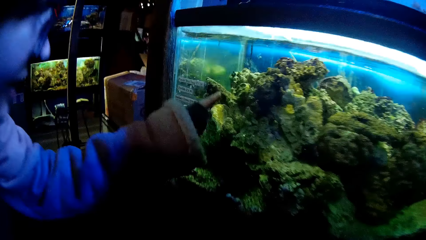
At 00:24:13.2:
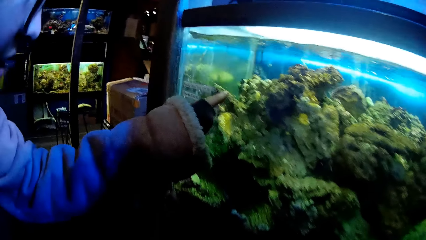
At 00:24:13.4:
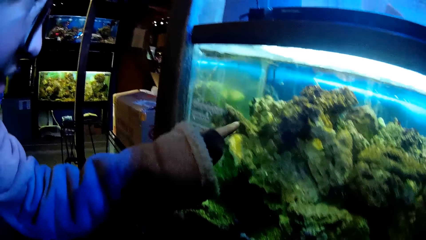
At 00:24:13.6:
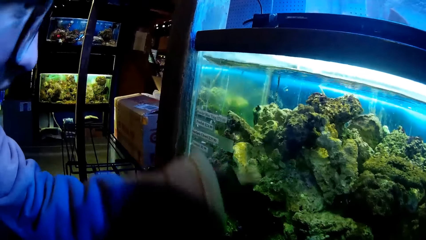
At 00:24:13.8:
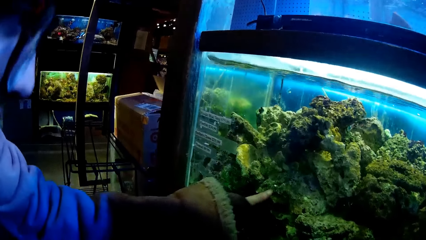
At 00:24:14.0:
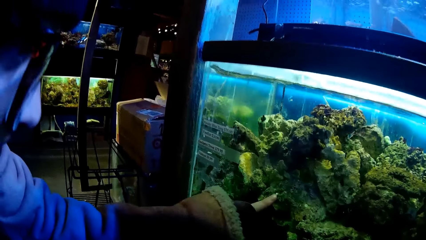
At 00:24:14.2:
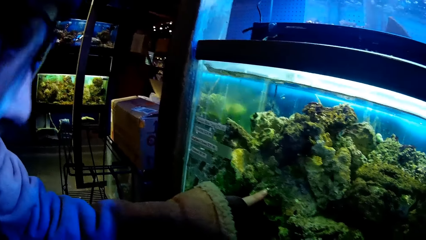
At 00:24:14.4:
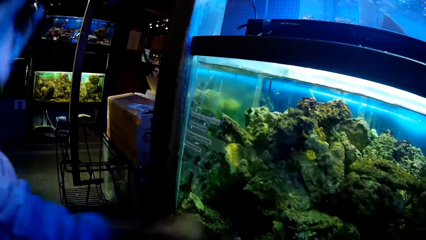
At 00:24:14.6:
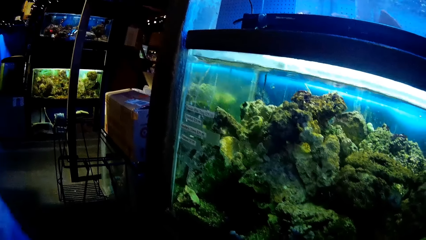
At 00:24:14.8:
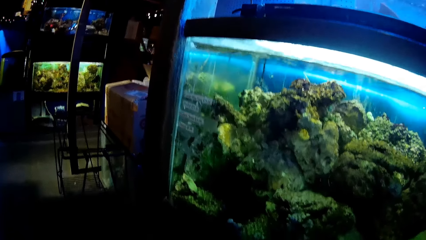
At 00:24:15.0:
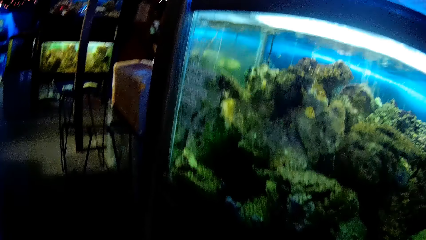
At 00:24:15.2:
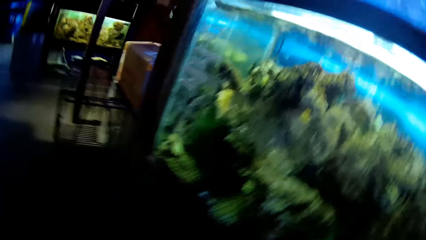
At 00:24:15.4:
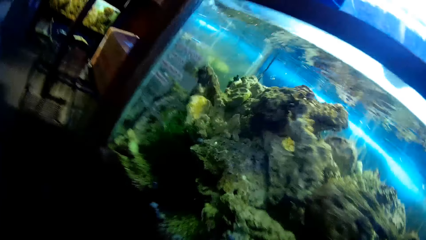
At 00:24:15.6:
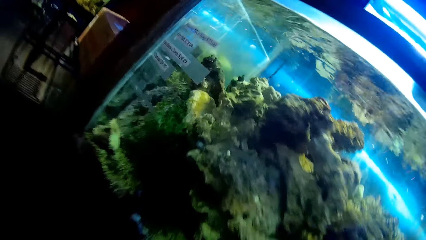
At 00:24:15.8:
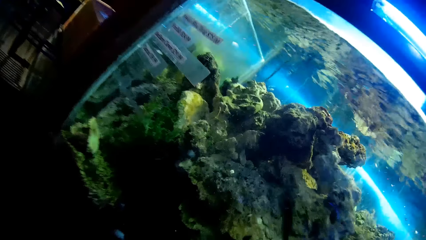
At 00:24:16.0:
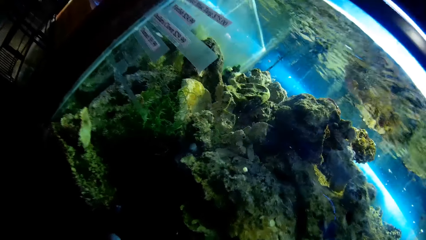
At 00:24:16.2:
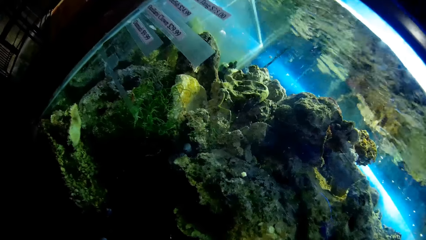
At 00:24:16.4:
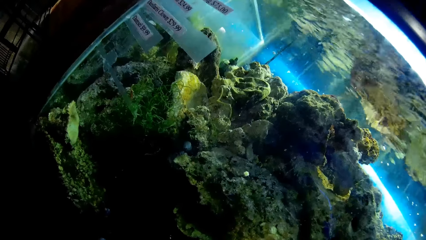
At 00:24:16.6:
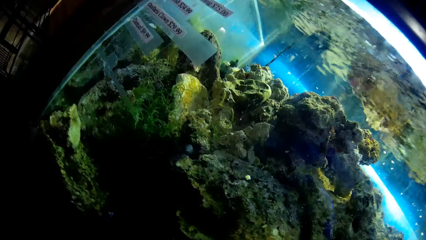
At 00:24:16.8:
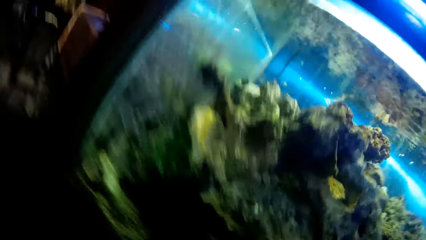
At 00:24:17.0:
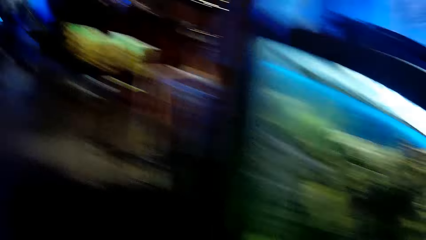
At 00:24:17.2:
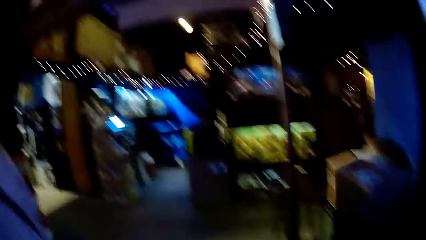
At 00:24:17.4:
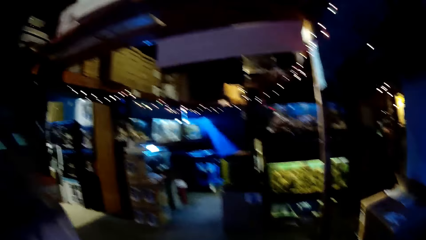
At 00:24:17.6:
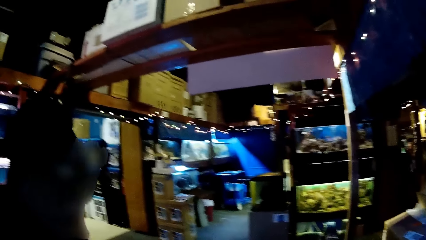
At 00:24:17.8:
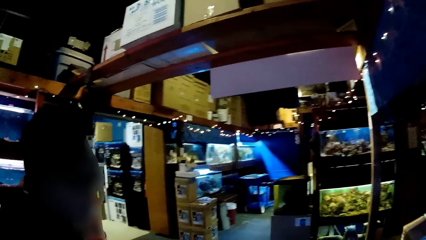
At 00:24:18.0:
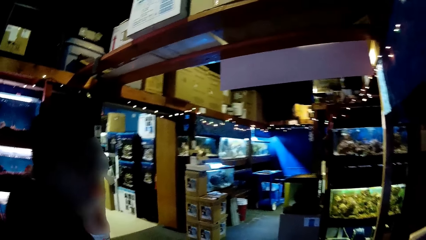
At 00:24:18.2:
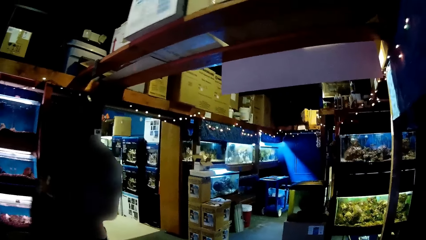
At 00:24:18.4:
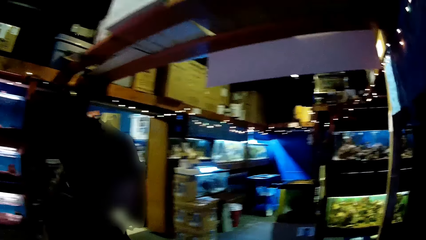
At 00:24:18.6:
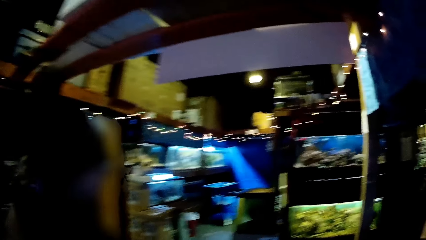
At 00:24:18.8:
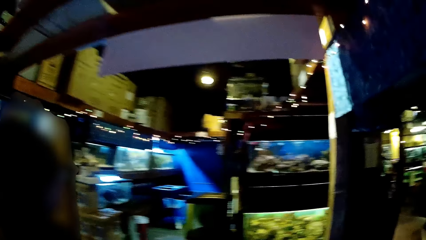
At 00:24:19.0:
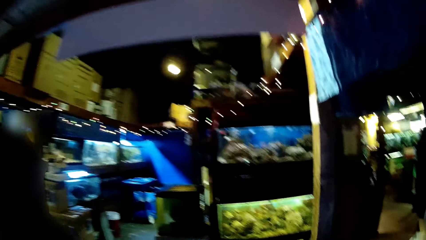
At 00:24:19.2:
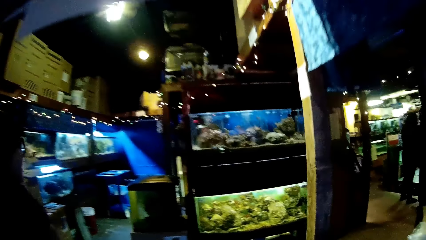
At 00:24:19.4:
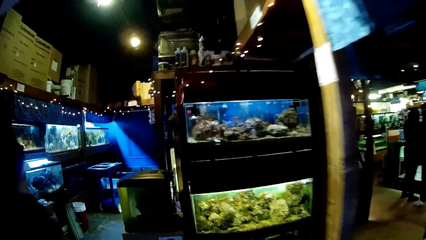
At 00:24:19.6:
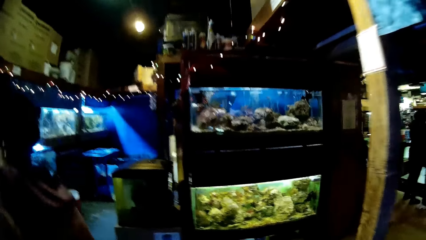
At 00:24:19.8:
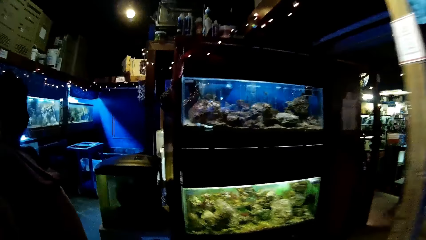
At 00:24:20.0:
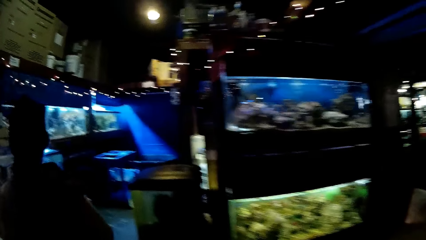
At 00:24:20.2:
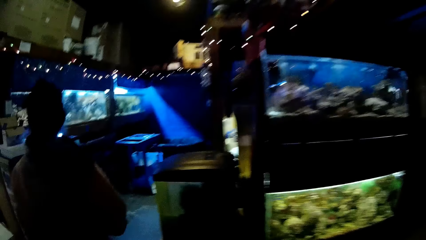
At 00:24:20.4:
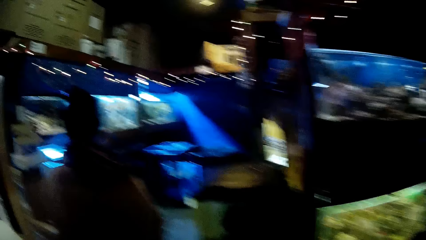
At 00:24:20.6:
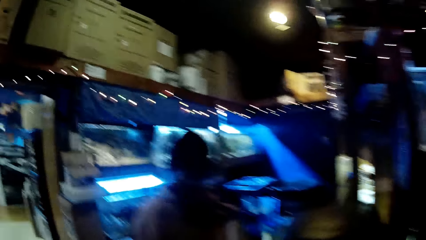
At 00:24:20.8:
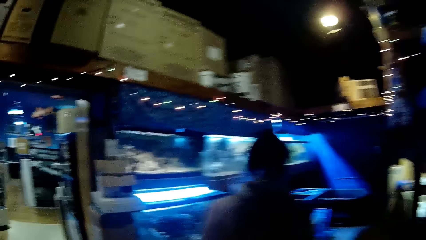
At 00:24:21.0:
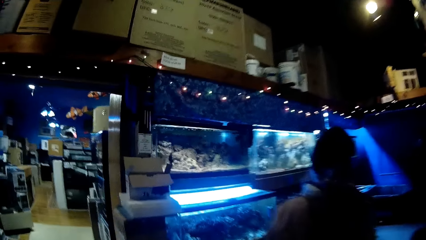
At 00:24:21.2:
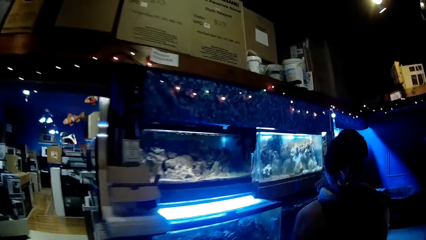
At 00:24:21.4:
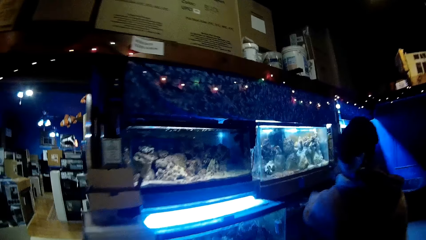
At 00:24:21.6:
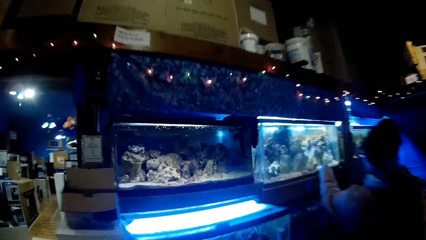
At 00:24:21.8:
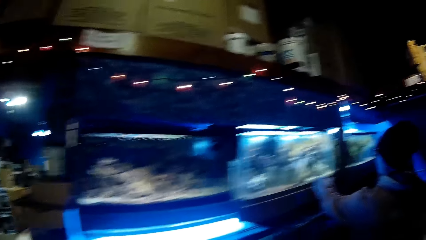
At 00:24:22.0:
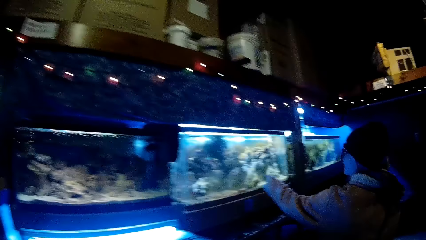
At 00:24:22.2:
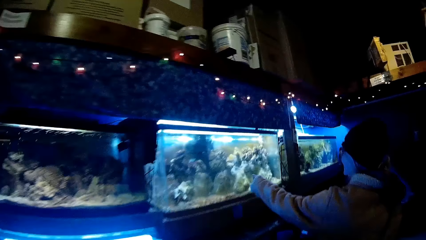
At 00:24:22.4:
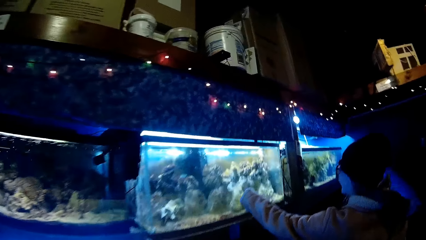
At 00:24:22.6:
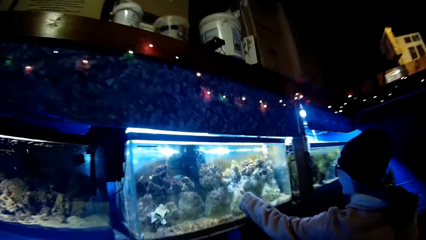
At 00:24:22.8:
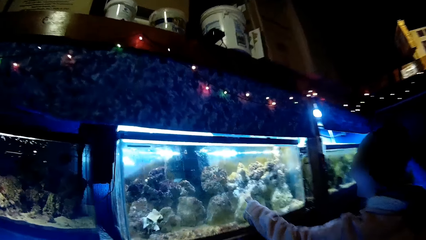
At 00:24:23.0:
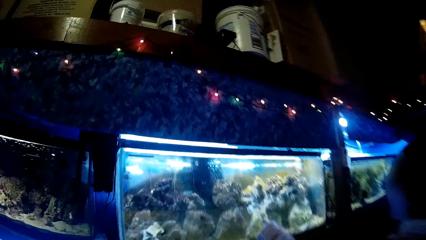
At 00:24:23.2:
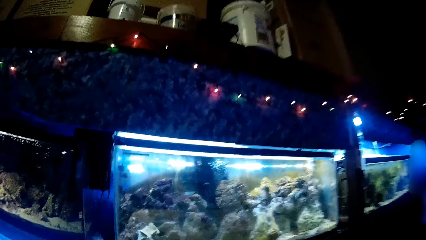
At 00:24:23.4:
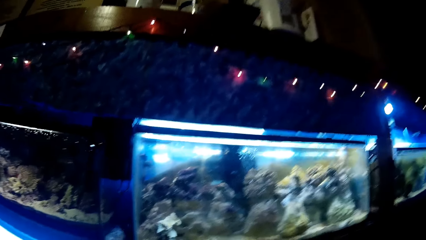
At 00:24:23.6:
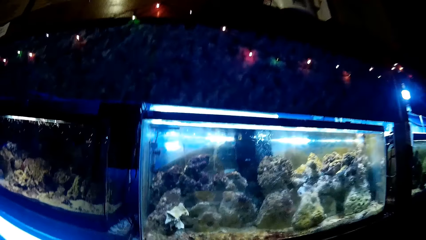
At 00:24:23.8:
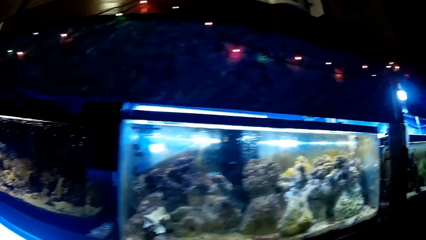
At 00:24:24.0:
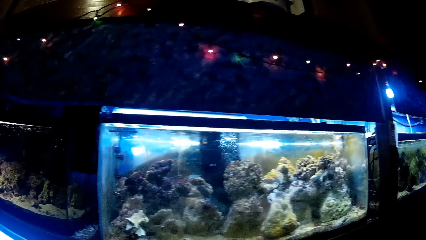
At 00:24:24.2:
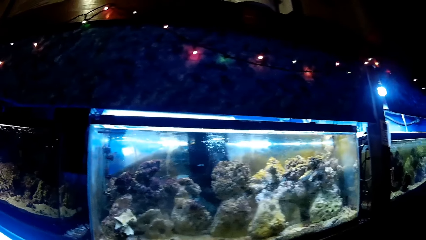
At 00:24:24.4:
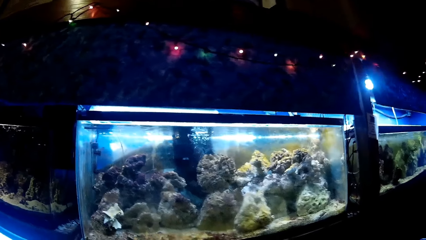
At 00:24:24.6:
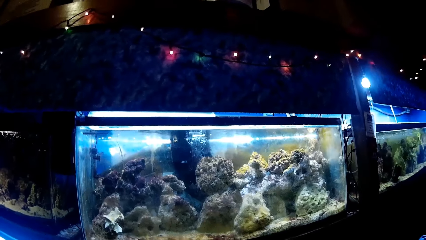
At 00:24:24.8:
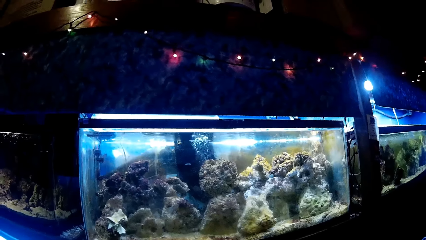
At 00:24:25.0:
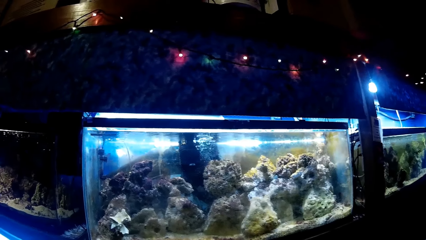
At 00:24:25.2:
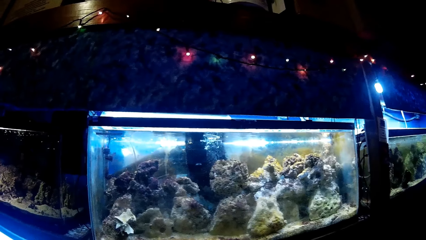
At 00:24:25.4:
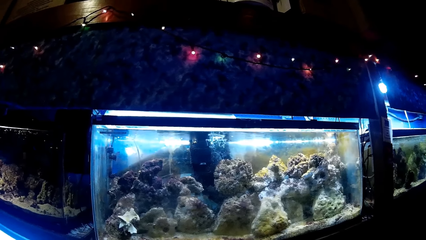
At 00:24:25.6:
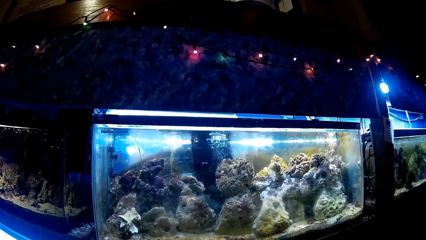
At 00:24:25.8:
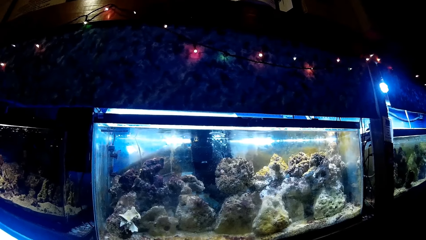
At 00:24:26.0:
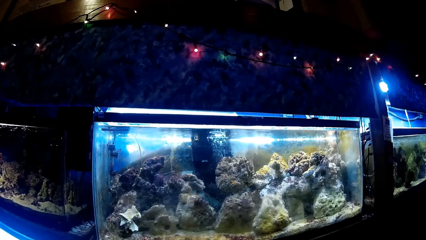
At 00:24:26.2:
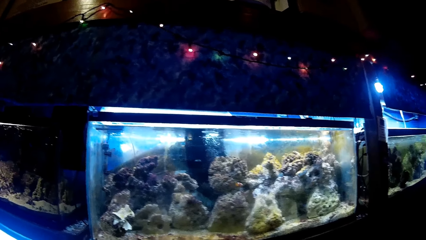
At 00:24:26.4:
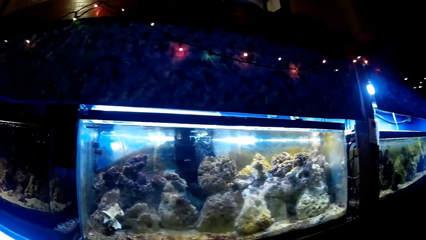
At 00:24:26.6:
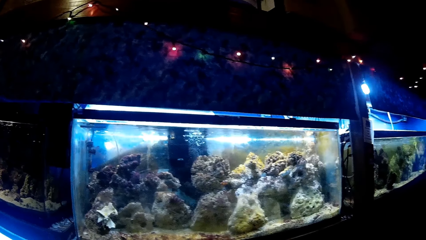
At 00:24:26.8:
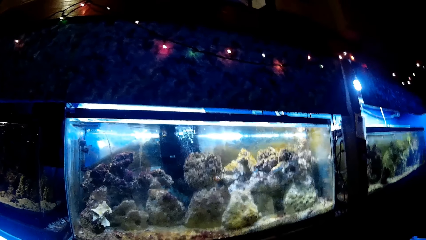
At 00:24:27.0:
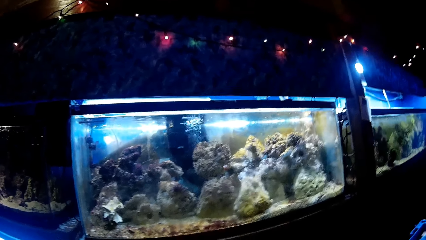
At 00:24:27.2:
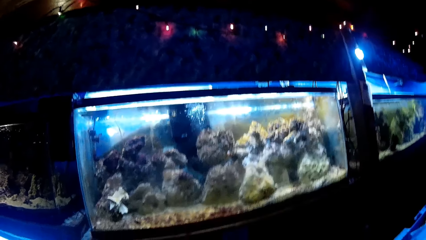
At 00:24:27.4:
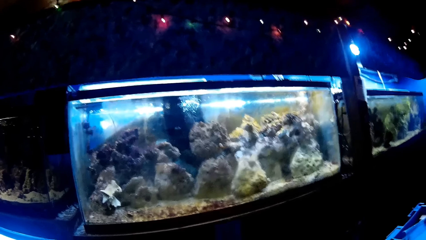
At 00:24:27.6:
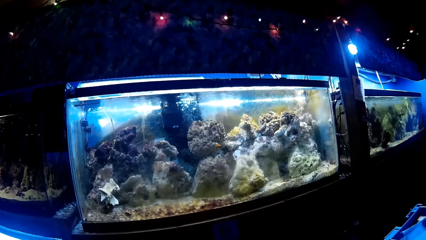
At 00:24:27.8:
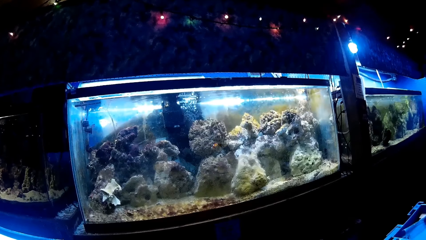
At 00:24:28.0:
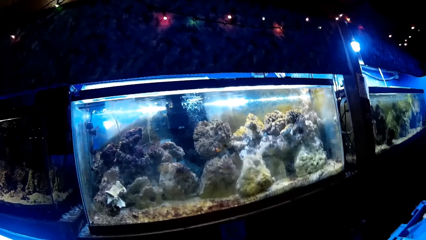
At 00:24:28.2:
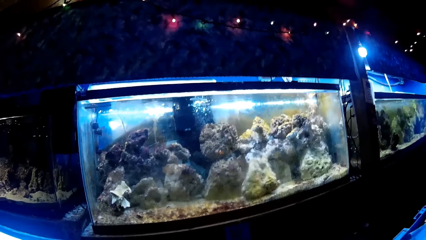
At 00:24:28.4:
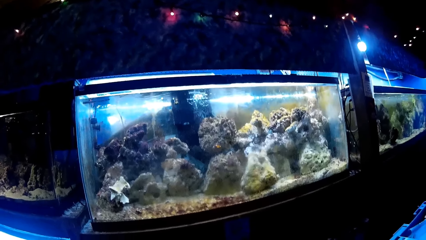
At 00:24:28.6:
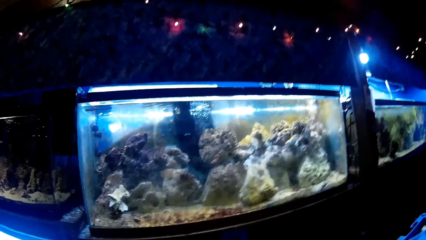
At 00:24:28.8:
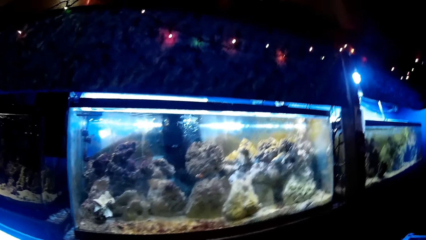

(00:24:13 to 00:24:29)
A woman puts her finger on the aquarium. The woman removes her left hand from the glass transparent tank. The woman walks along the aisle. The camera wearer walks along the aisle. The woman touches the glass transparent tank with her left hand. The woman removes her left hand from the glass transparent tank. The camera wearer stares at aquatic animals in the glass transparent tank.
